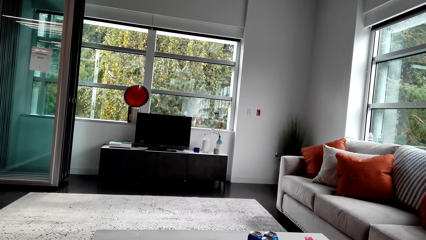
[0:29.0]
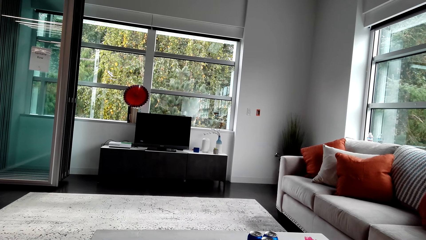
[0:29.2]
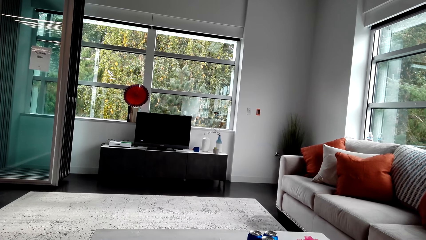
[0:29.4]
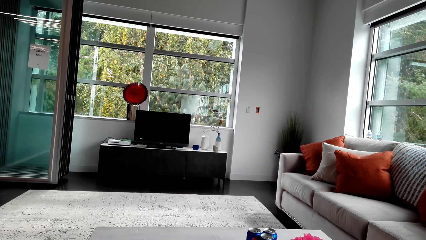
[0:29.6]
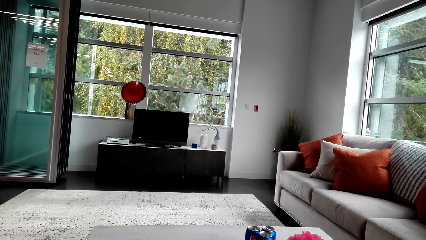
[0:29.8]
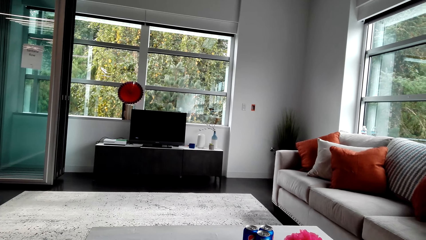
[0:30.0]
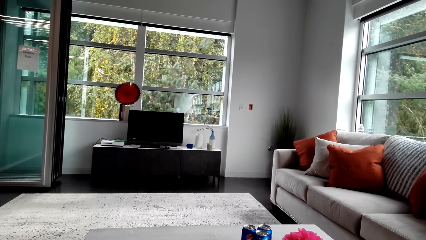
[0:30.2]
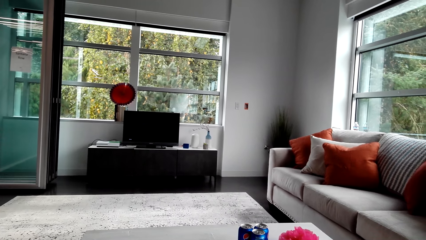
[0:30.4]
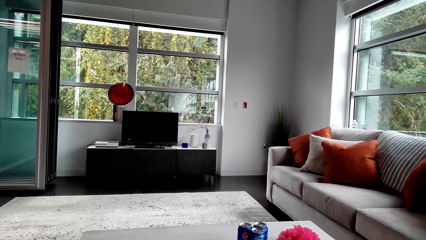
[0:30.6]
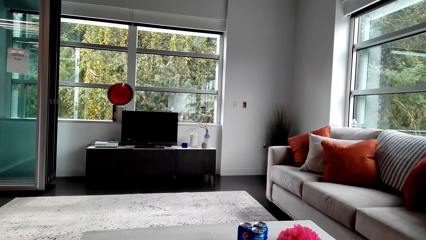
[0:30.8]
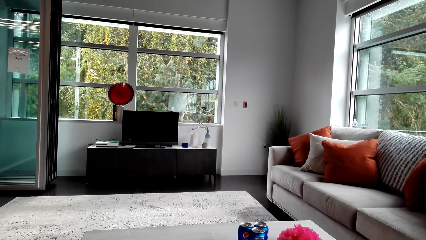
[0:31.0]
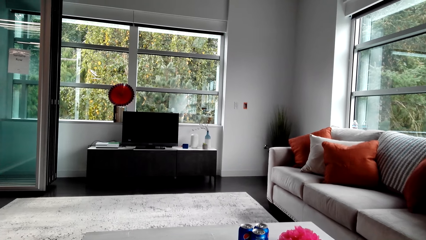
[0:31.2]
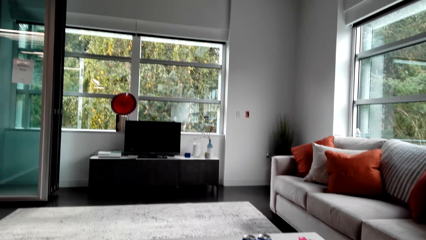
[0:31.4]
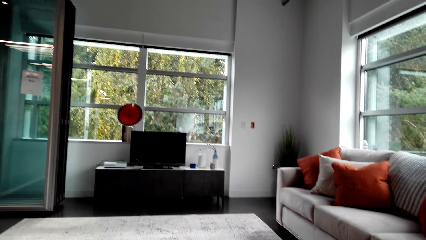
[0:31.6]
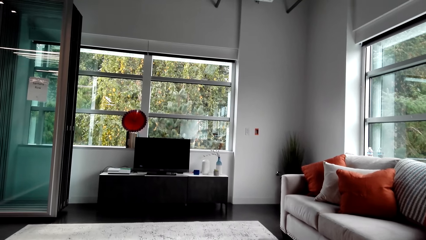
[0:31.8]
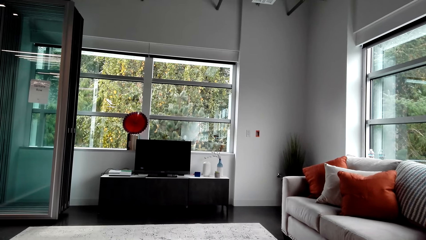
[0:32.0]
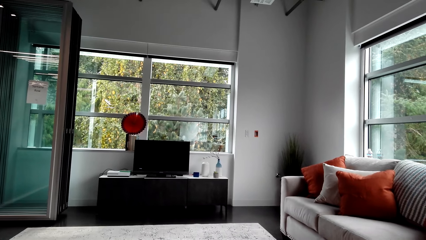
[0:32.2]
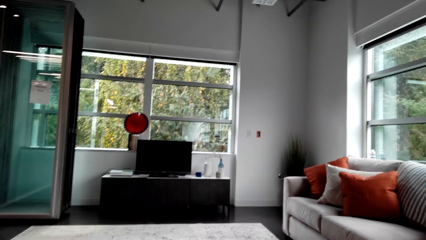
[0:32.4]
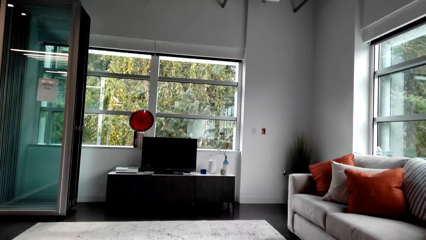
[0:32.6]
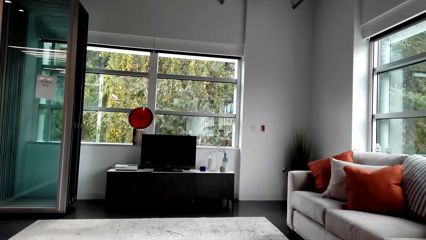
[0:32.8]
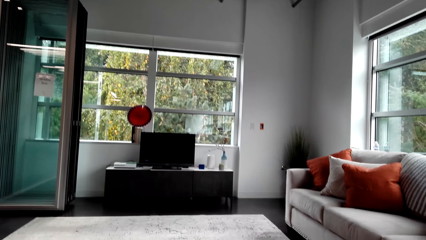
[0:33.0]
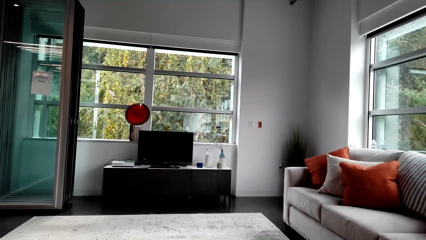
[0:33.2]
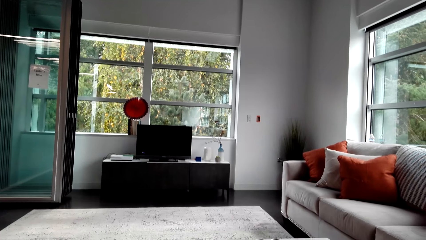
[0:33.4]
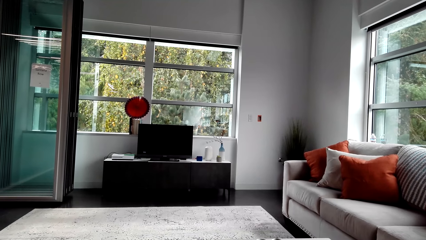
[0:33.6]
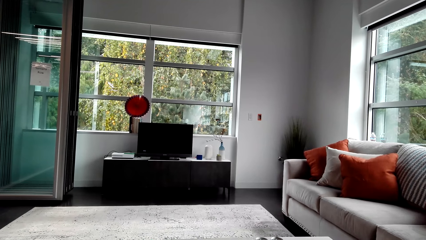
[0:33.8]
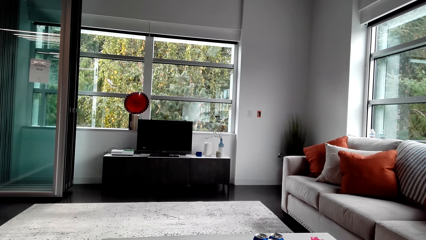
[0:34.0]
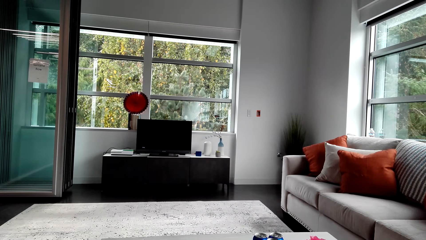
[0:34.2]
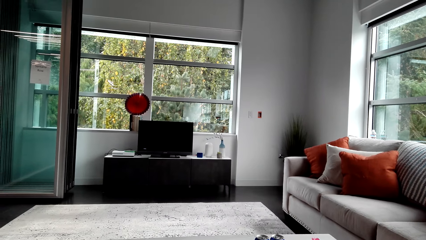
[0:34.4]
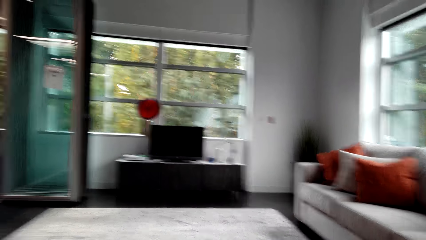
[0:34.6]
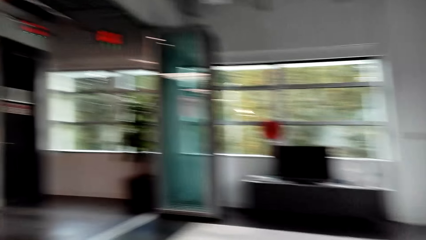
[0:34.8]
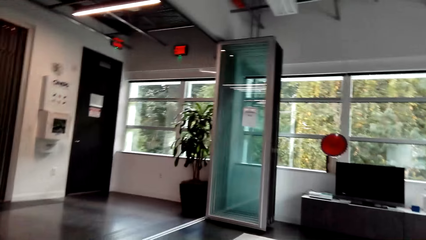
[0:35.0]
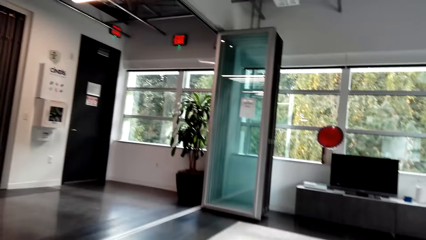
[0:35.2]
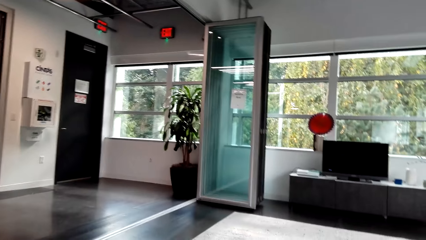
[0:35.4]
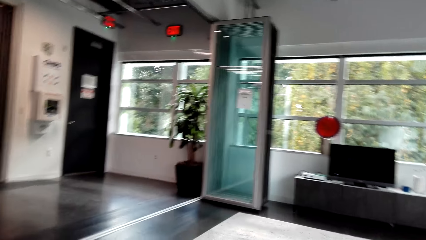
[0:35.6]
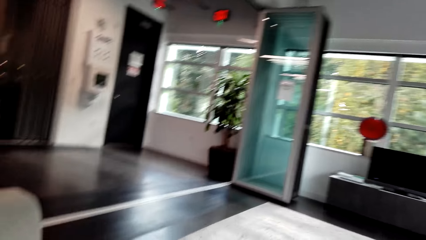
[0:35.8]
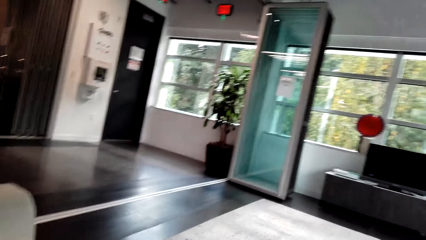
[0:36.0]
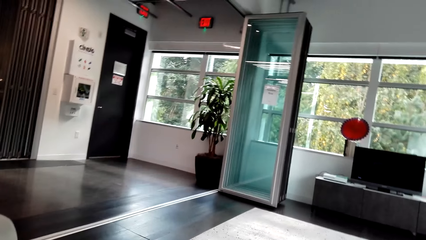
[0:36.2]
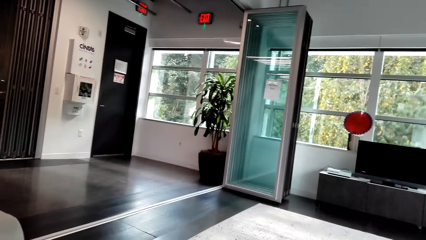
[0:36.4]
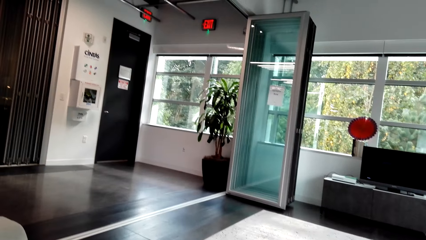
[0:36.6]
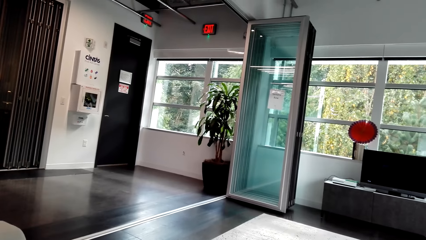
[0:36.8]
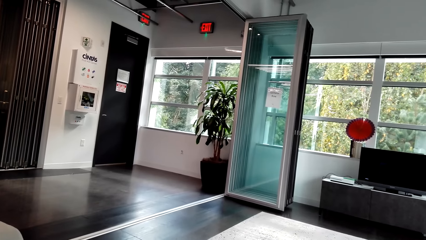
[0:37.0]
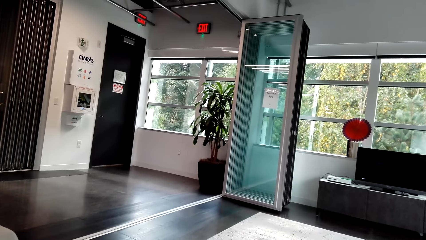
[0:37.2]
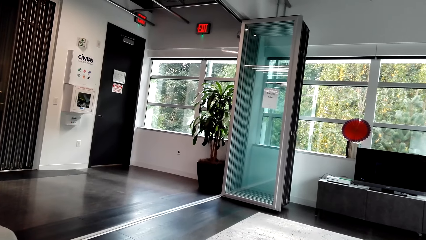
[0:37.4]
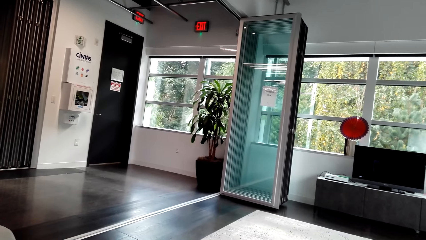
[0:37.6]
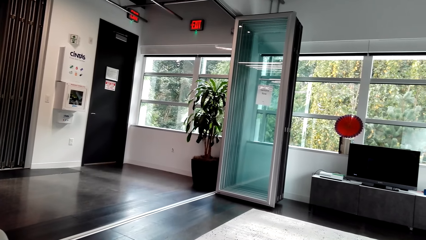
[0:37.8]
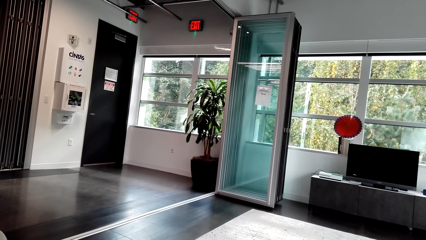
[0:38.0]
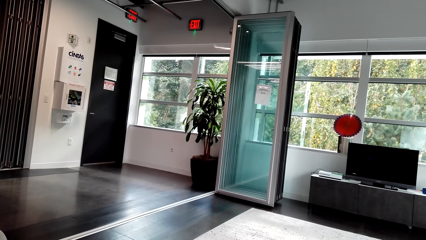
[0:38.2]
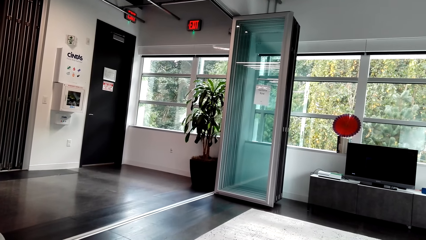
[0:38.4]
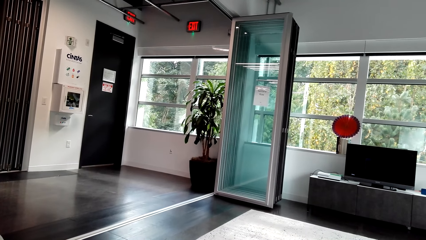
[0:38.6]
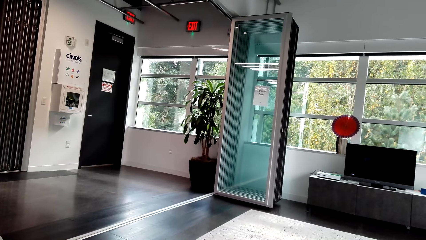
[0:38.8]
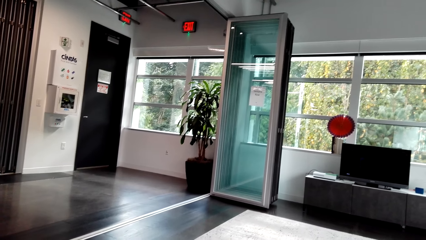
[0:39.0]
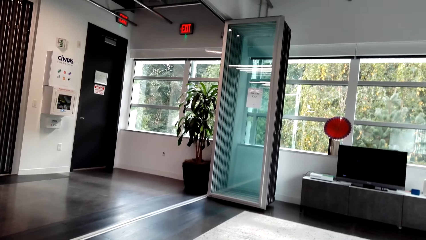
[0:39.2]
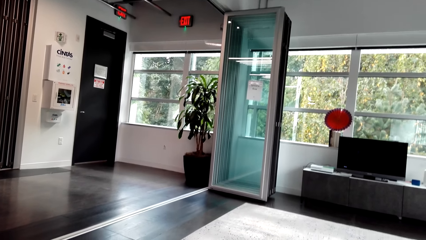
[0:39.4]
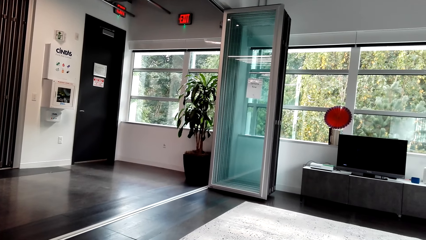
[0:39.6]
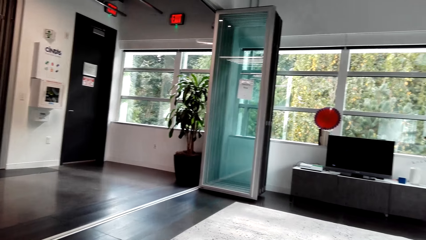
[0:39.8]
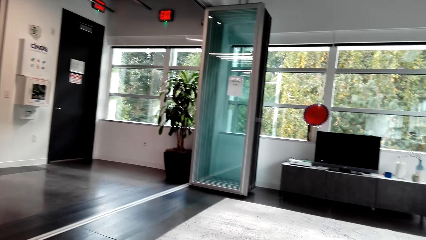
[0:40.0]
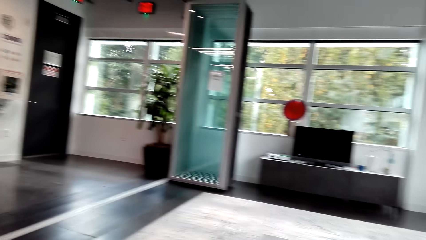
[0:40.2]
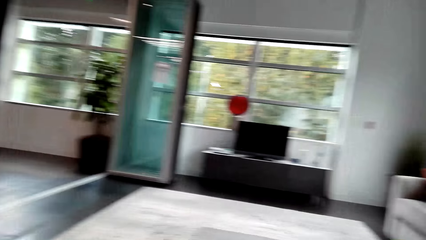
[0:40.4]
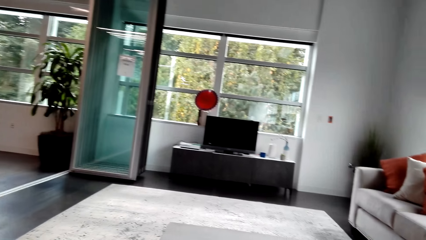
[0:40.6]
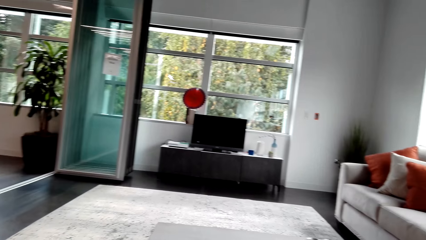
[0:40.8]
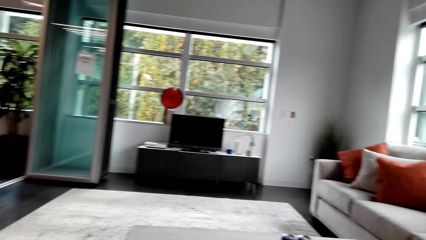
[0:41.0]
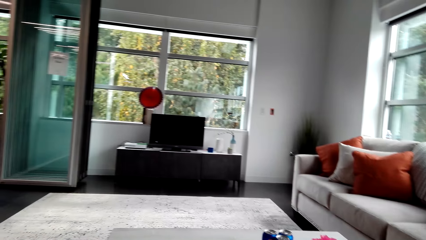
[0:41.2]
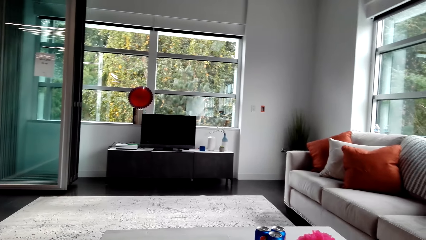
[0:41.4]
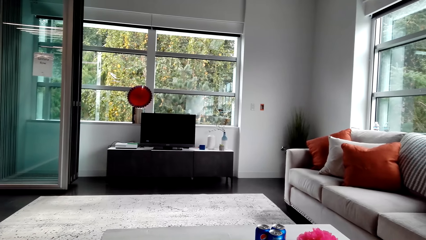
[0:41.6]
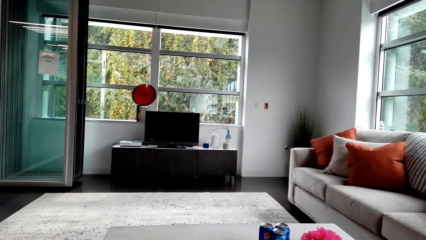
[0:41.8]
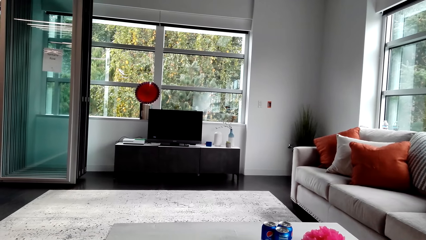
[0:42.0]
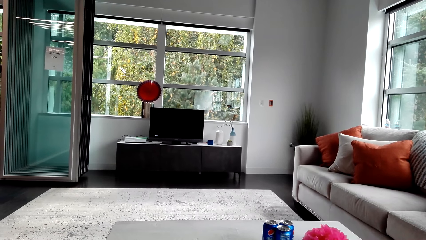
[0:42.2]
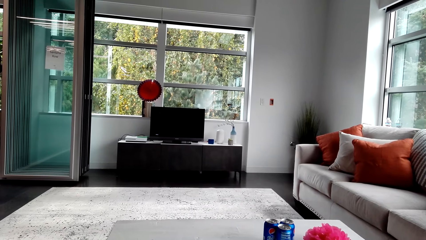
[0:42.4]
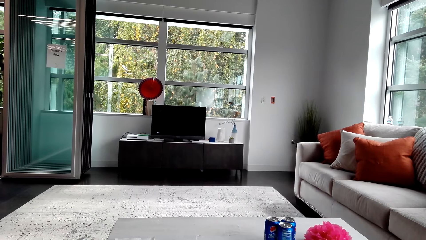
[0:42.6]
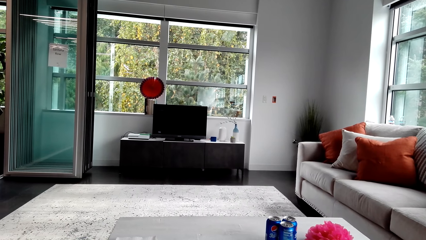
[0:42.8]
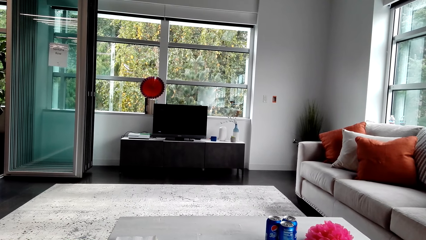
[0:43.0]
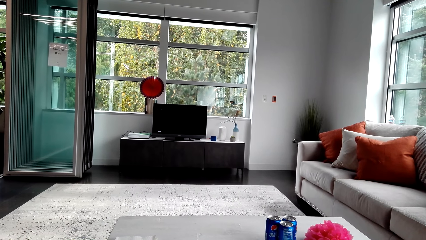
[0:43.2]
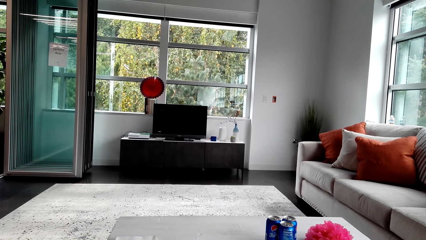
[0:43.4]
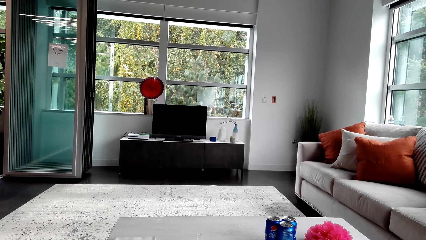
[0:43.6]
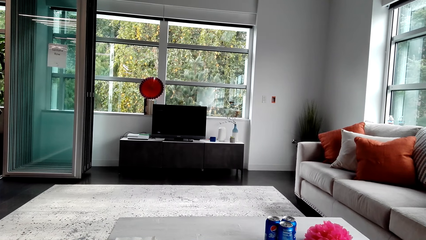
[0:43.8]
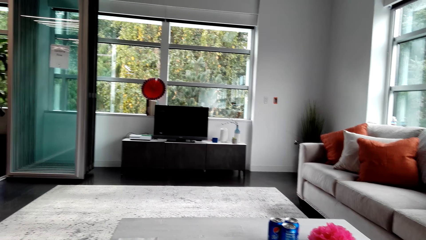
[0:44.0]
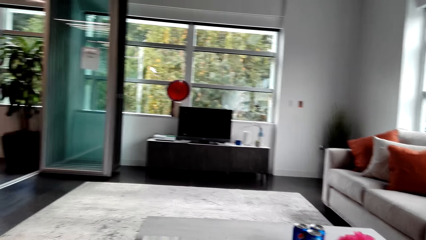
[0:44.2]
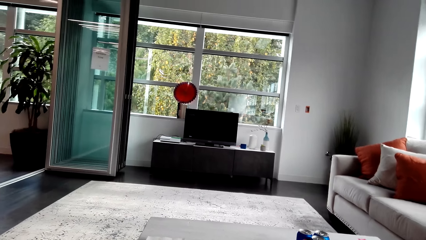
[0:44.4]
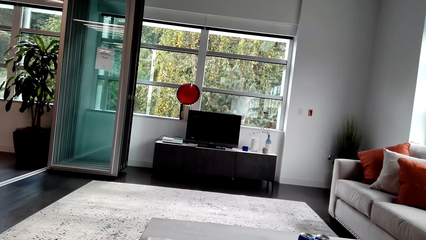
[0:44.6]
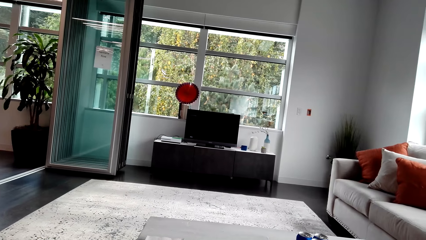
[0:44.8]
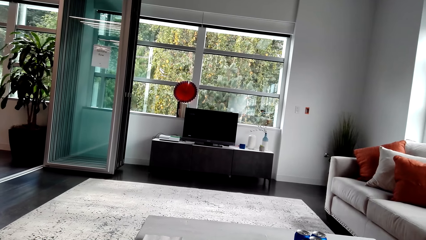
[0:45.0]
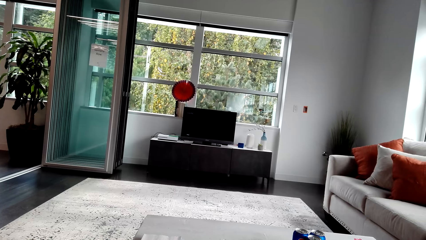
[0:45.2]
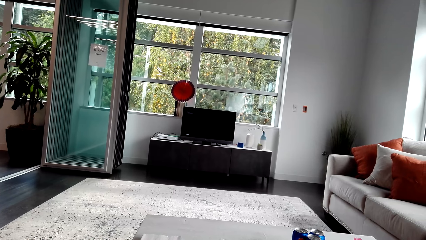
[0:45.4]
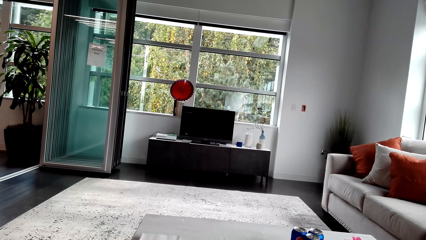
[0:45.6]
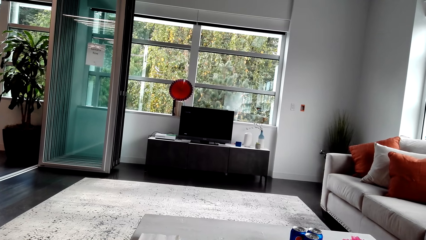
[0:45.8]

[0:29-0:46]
The camera wearer speaks.
